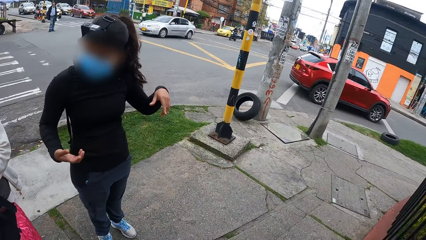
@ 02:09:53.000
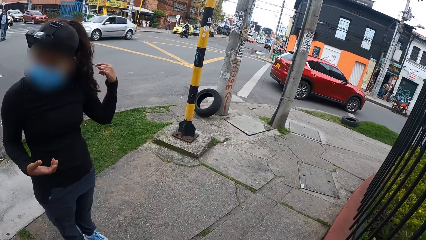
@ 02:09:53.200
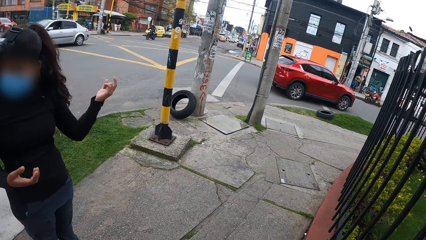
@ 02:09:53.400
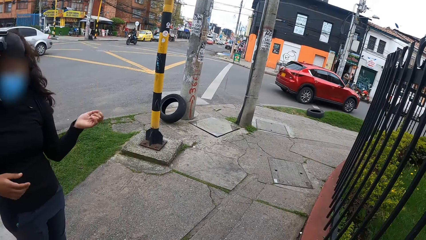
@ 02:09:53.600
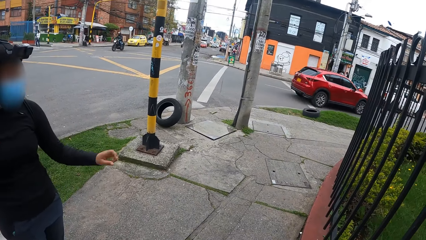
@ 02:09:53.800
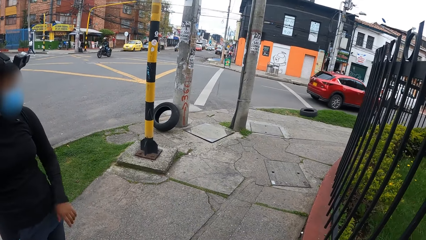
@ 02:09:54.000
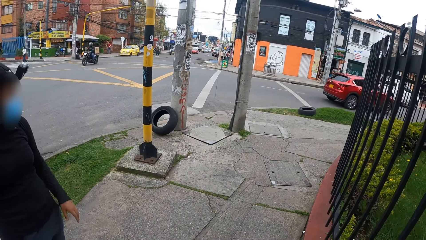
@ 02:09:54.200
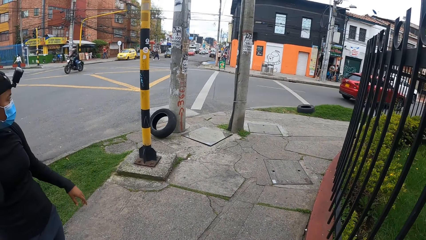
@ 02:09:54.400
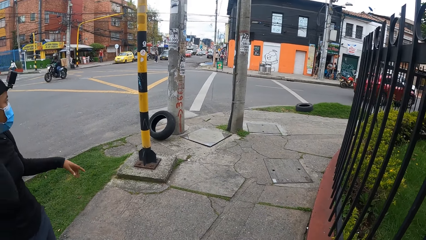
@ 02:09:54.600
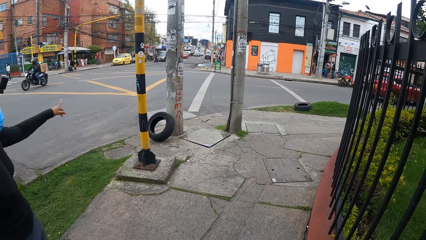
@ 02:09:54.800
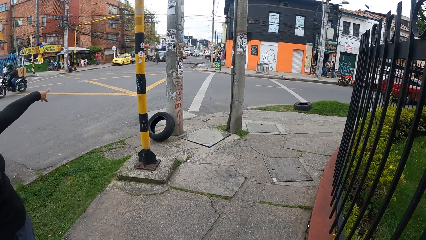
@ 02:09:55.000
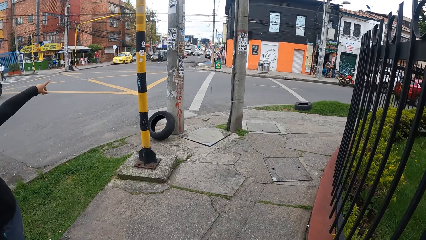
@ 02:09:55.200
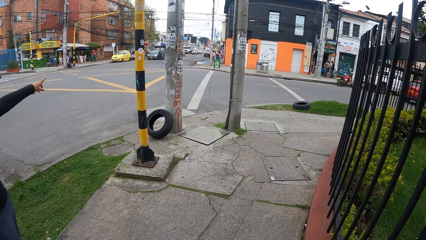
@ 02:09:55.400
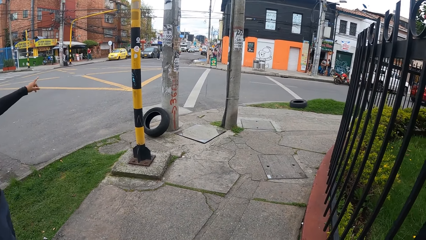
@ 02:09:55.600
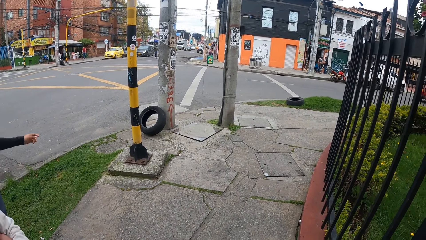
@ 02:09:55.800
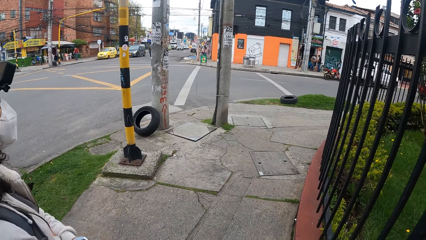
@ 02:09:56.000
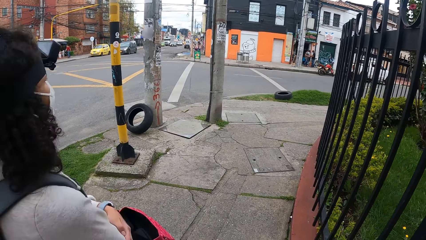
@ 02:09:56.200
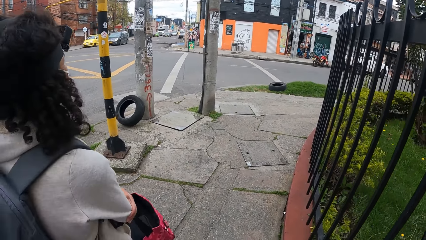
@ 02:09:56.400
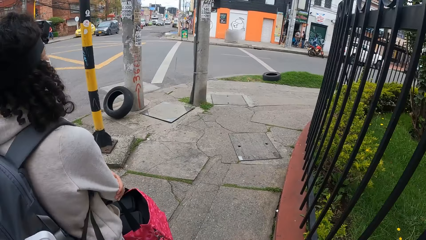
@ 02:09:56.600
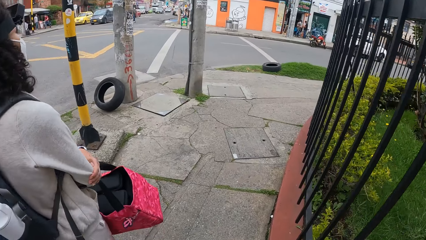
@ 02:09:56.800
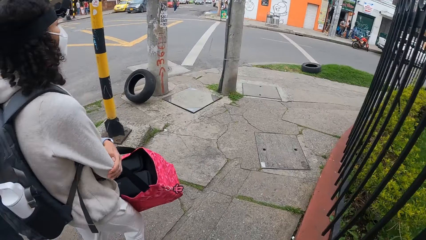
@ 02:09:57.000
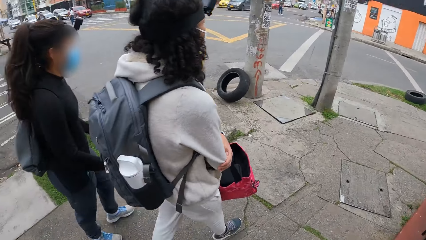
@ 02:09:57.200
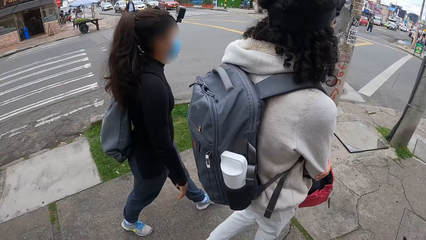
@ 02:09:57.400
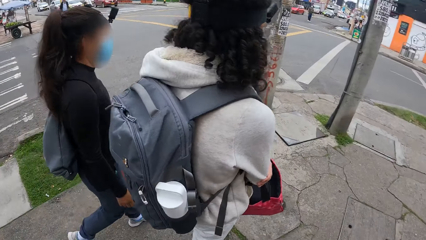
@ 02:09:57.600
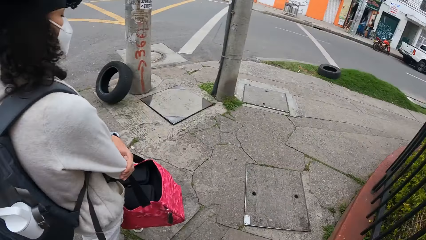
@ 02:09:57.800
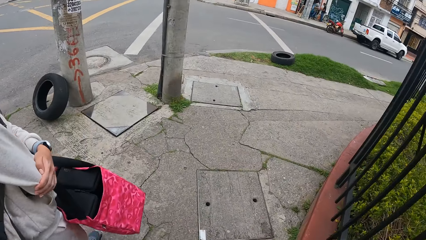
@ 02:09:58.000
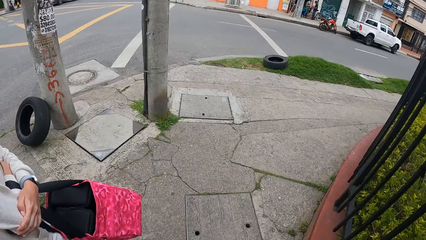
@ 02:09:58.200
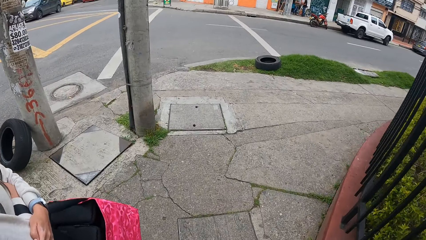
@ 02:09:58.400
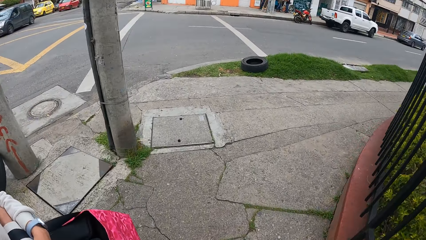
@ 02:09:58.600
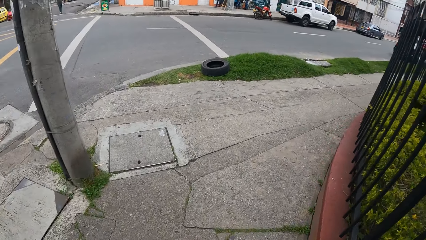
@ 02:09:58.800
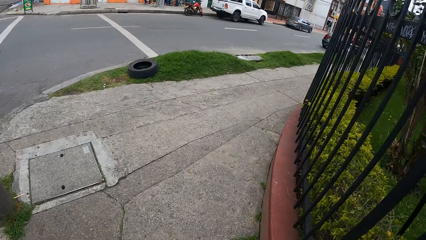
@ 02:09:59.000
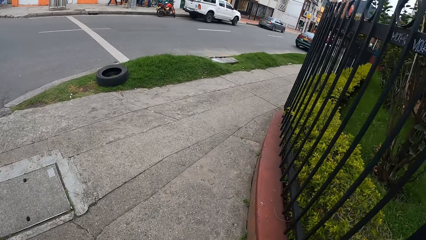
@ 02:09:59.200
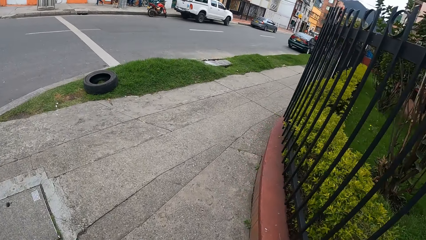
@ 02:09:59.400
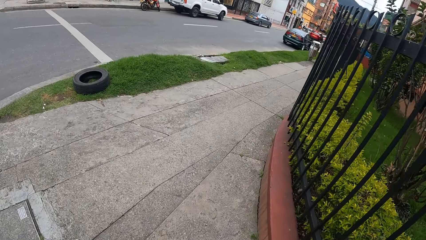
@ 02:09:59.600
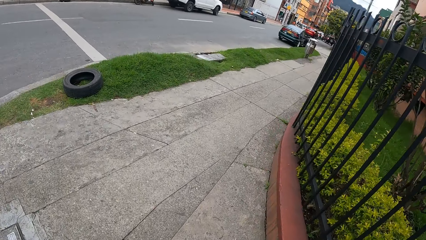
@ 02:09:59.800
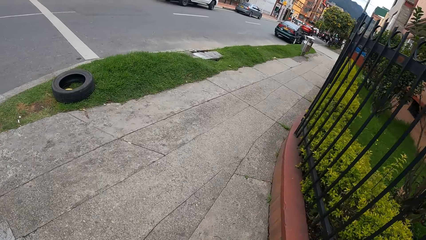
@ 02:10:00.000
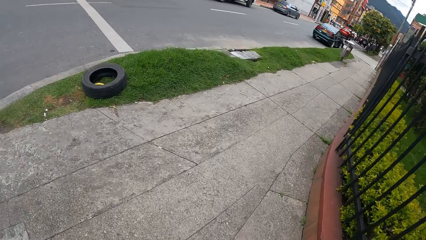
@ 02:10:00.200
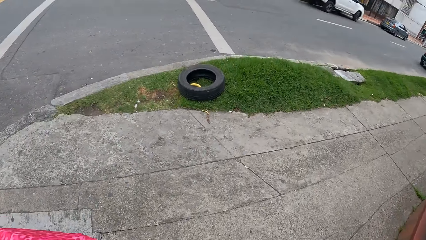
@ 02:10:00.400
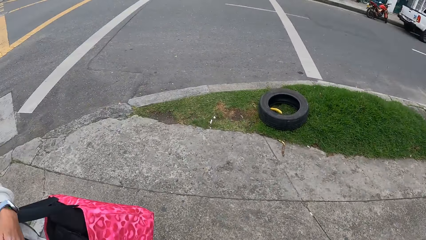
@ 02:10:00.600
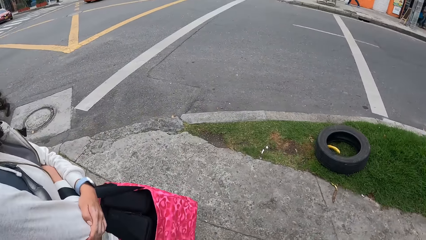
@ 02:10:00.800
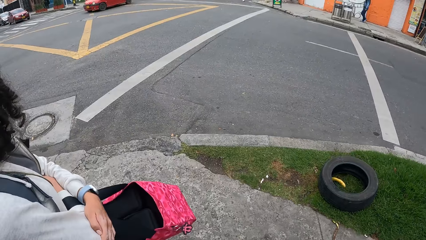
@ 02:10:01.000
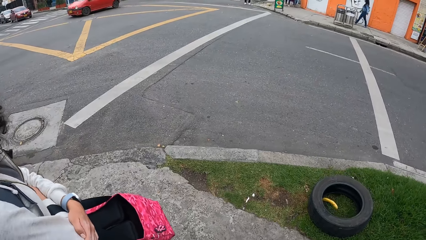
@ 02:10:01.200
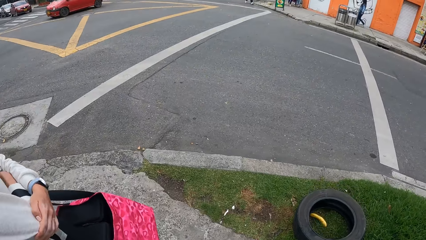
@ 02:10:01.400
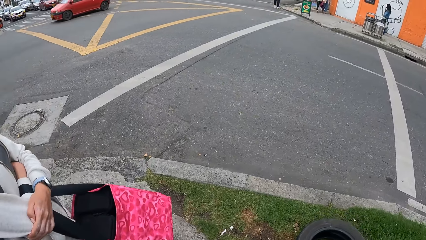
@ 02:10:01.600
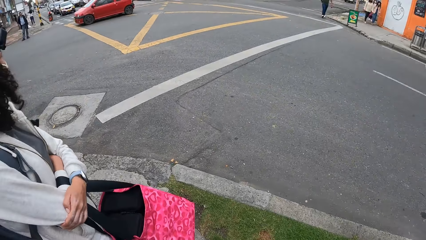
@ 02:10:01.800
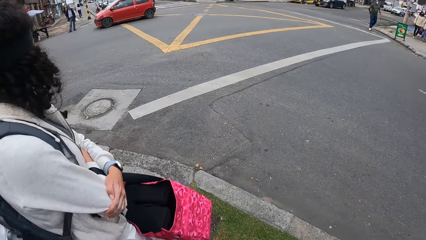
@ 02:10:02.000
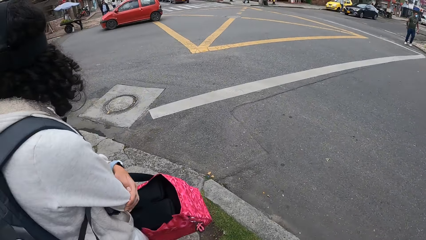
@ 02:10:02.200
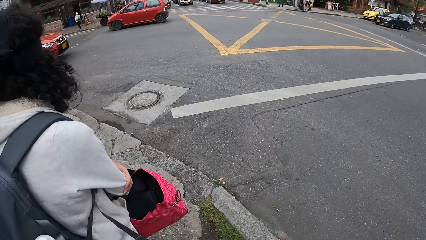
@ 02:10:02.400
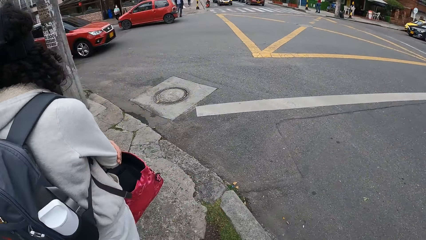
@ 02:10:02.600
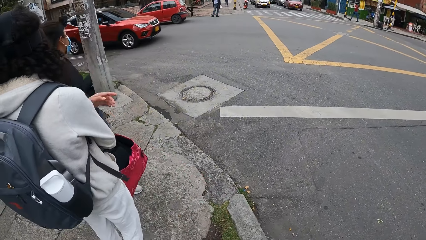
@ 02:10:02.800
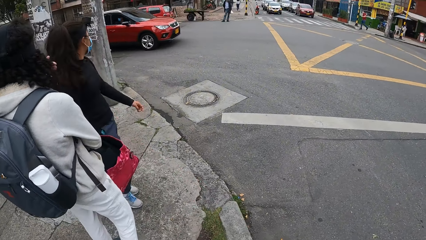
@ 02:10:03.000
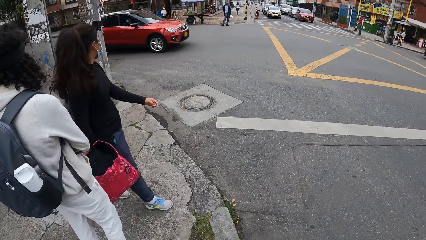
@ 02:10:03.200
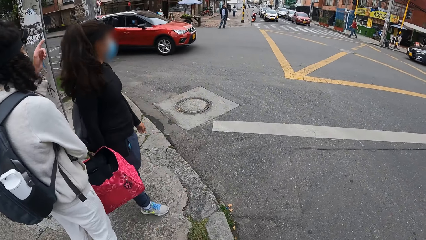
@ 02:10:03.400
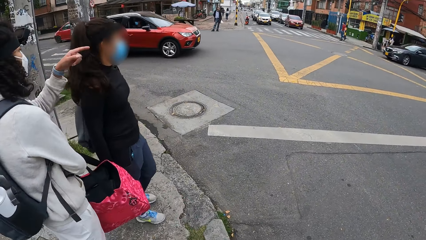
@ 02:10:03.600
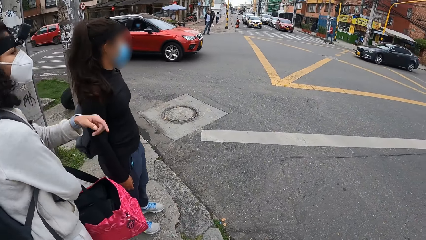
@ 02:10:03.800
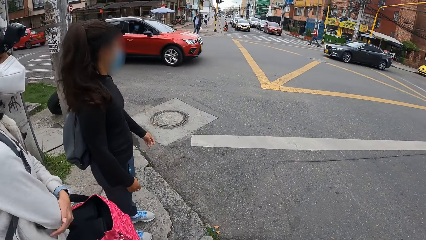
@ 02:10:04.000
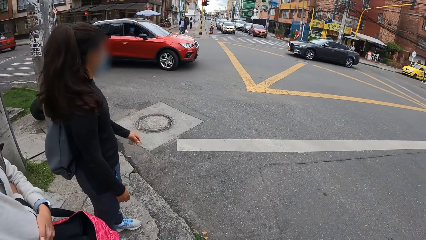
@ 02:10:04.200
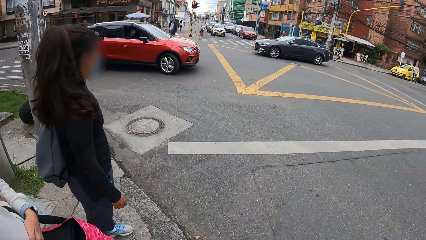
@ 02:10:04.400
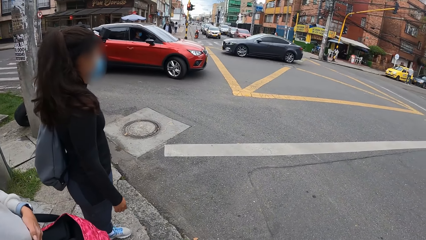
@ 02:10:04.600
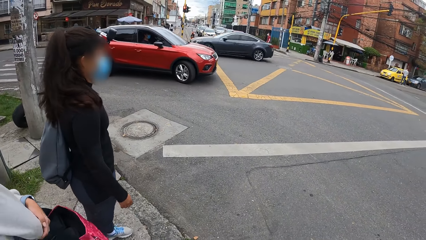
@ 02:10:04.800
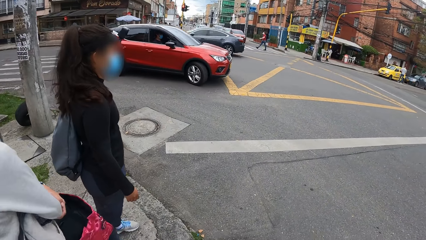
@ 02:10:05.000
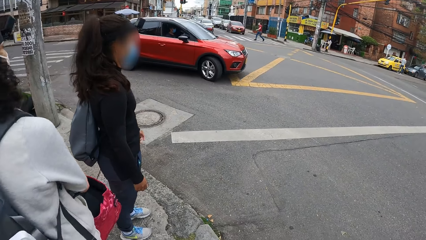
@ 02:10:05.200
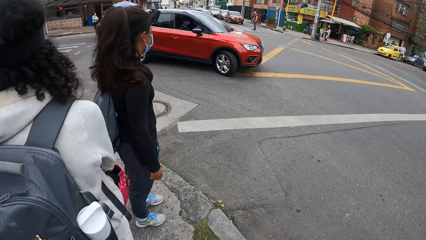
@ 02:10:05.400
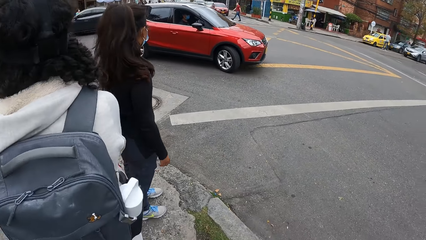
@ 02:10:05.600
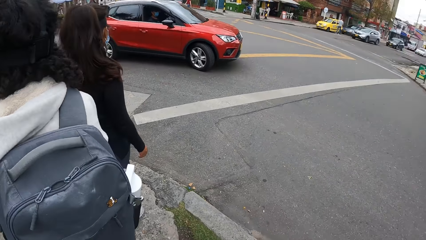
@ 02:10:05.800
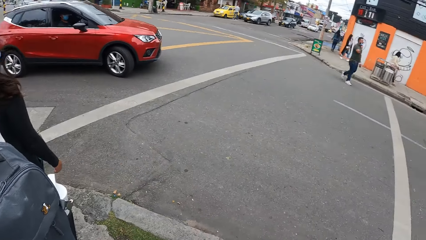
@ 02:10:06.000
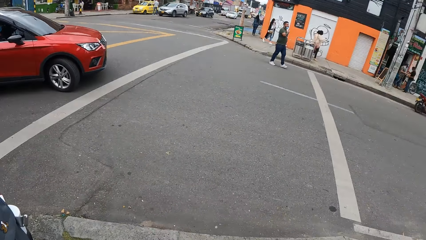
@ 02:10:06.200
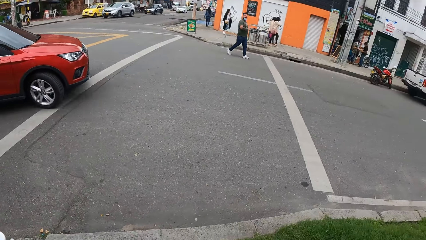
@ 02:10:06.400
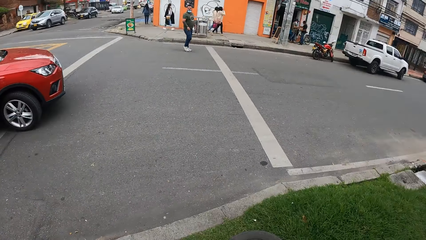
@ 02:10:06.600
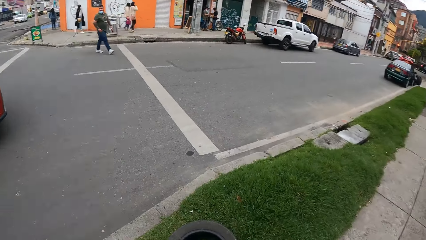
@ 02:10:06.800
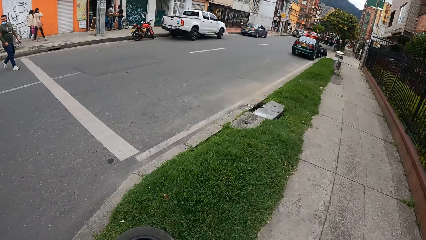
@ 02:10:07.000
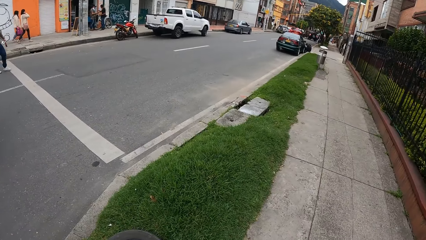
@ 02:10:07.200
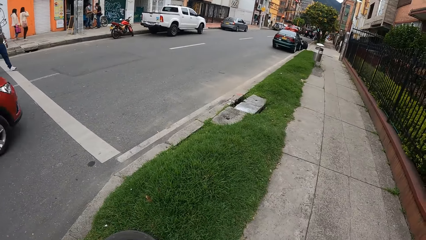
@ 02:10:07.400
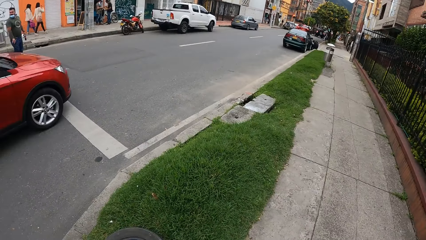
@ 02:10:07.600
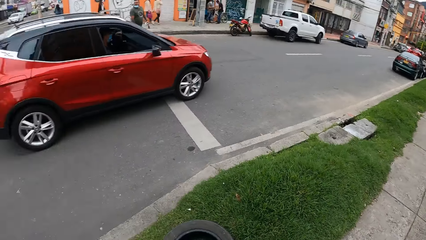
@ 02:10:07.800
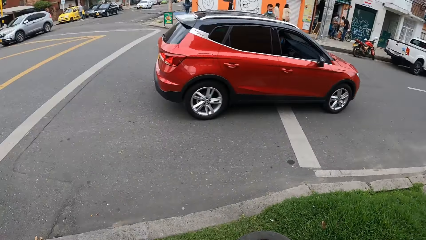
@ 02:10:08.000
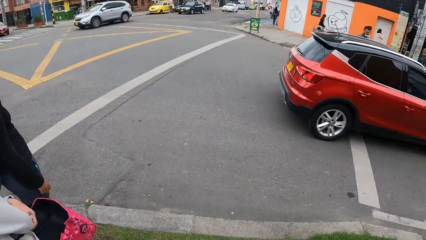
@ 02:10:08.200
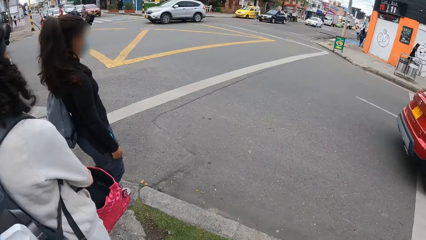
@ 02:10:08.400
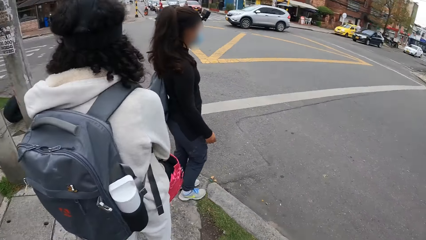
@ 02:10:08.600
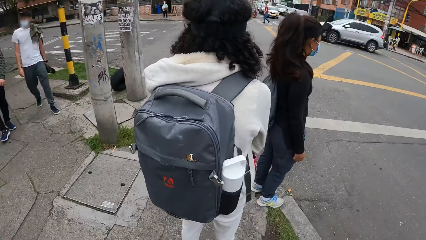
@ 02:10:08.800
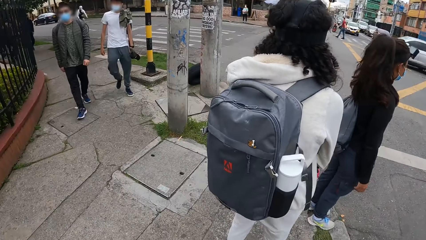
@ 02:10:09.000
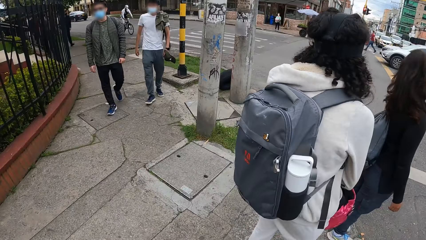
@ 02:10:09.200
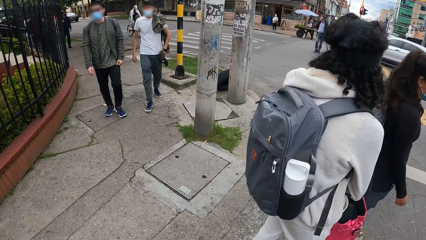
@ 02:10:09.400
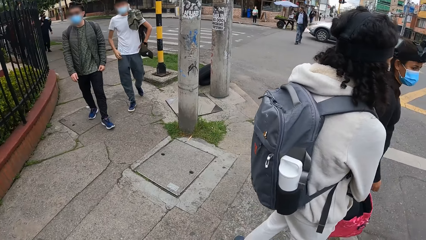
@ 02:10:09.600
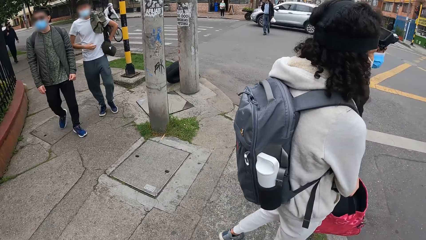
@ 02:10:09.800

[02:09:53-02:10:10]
The camera wearer walks. They look around.
